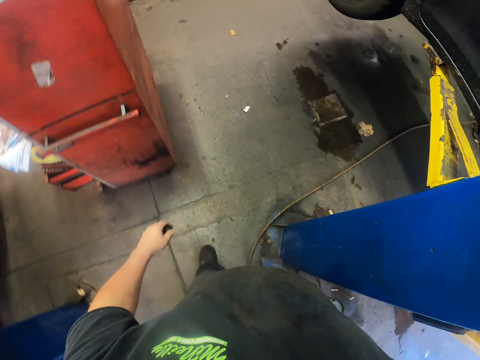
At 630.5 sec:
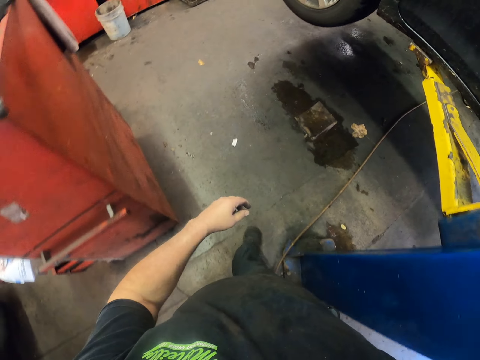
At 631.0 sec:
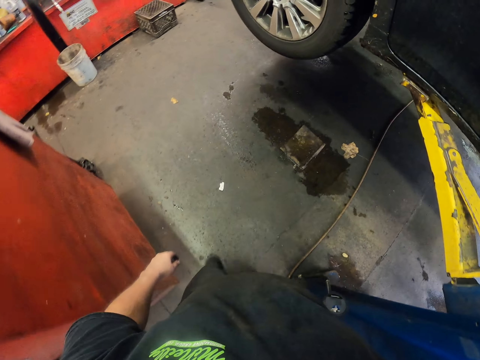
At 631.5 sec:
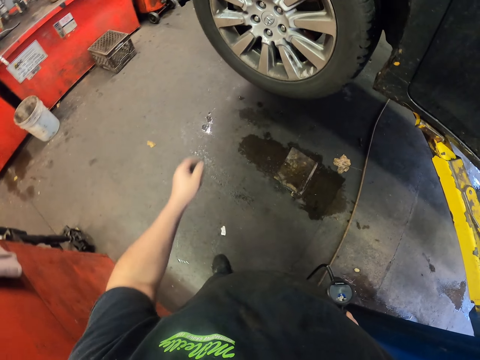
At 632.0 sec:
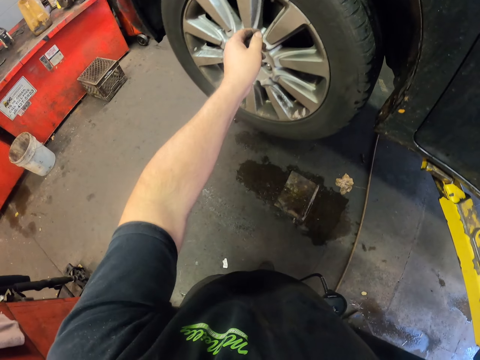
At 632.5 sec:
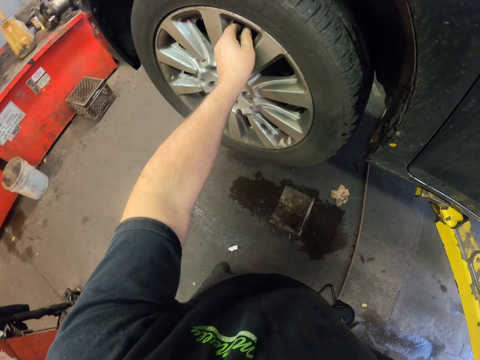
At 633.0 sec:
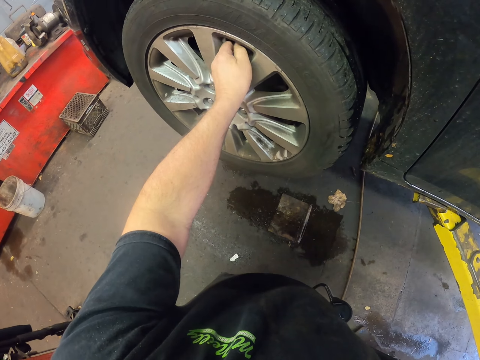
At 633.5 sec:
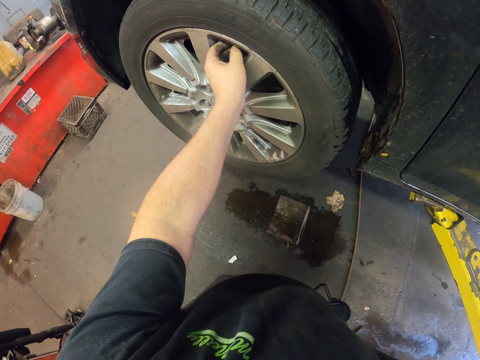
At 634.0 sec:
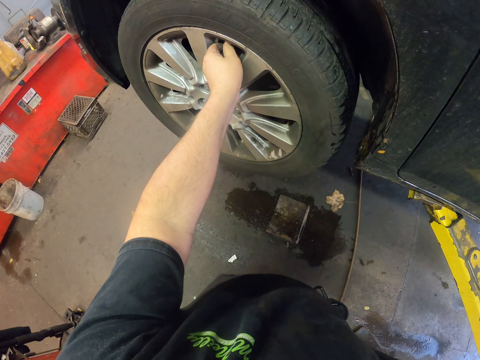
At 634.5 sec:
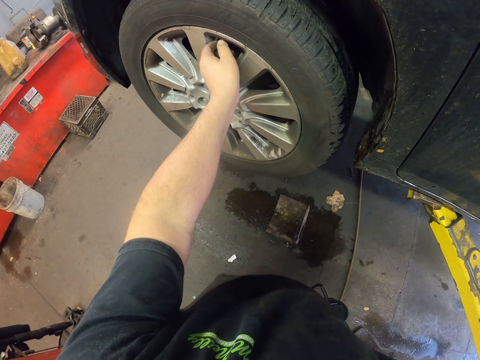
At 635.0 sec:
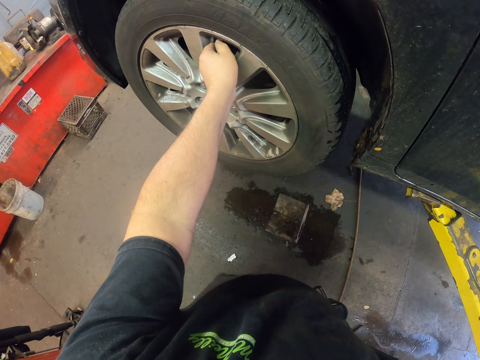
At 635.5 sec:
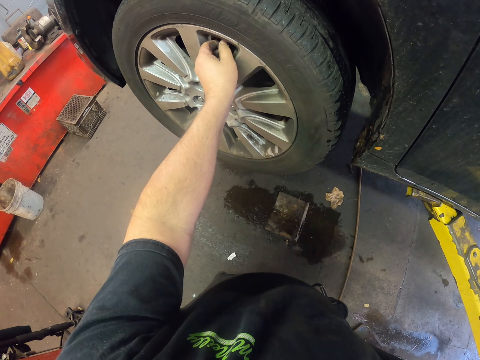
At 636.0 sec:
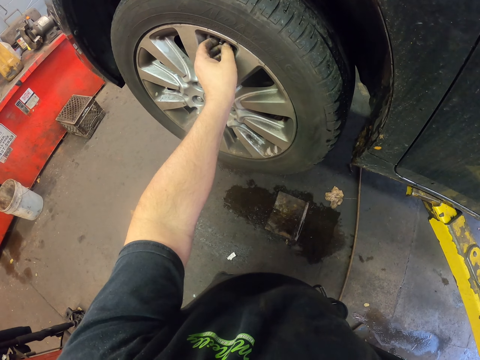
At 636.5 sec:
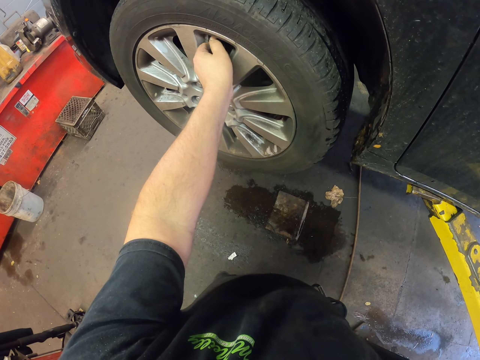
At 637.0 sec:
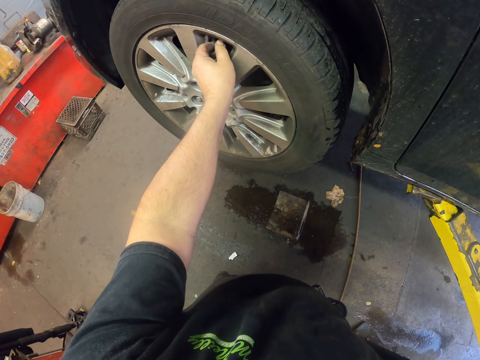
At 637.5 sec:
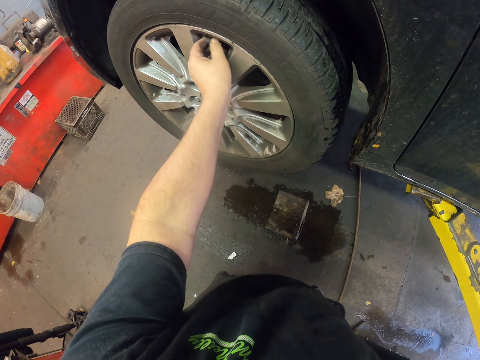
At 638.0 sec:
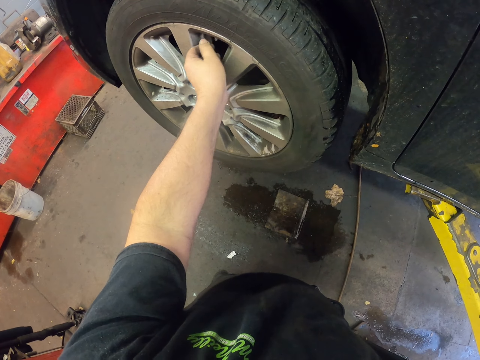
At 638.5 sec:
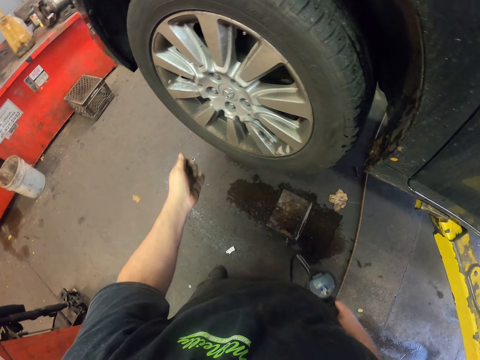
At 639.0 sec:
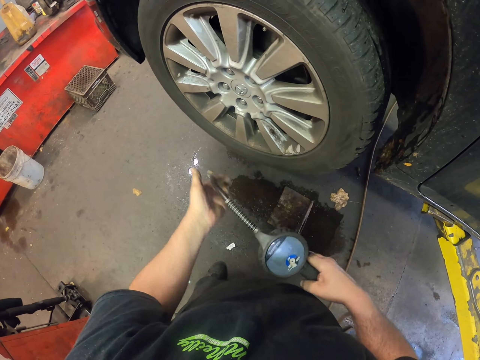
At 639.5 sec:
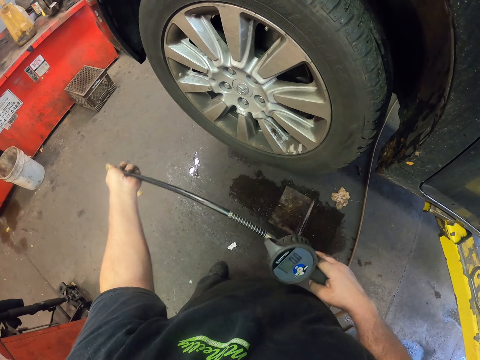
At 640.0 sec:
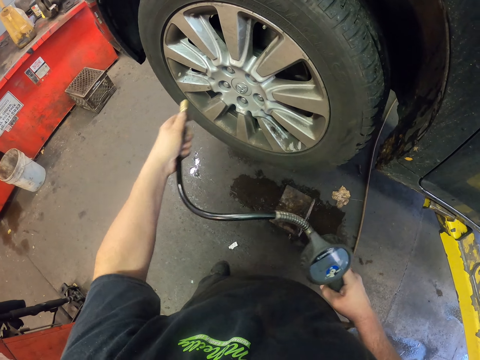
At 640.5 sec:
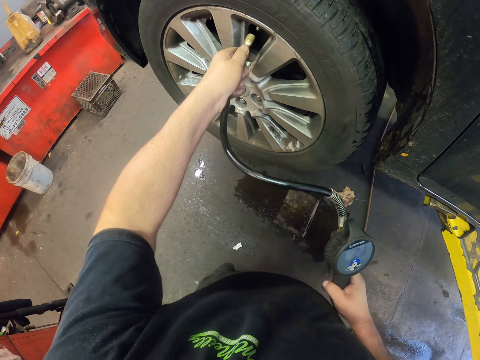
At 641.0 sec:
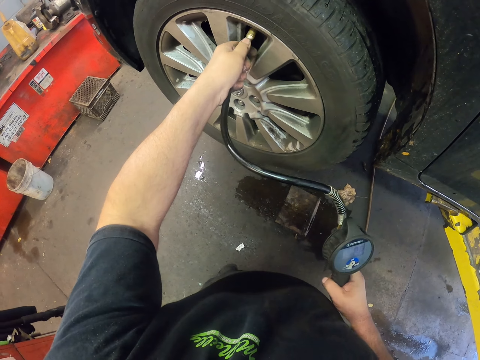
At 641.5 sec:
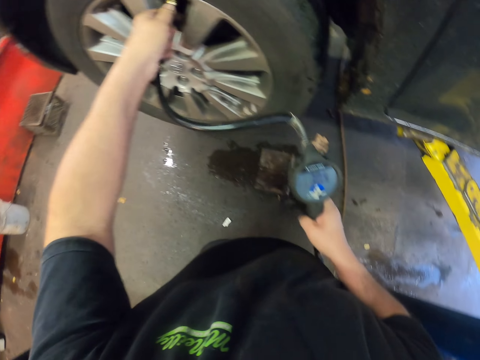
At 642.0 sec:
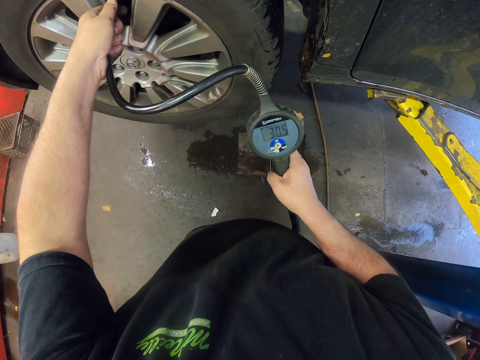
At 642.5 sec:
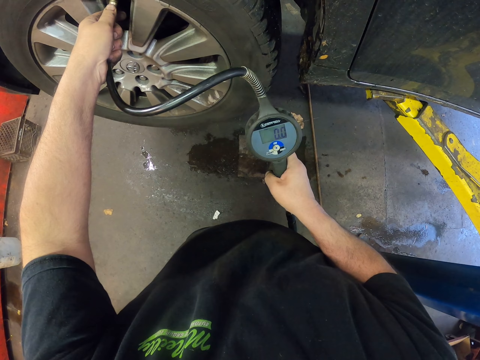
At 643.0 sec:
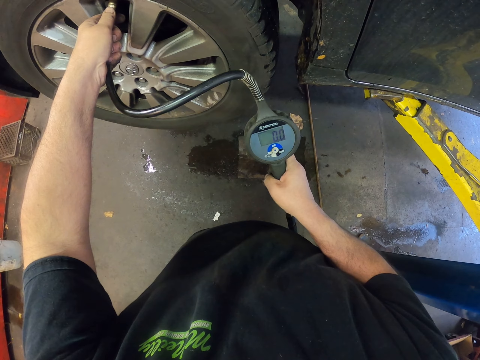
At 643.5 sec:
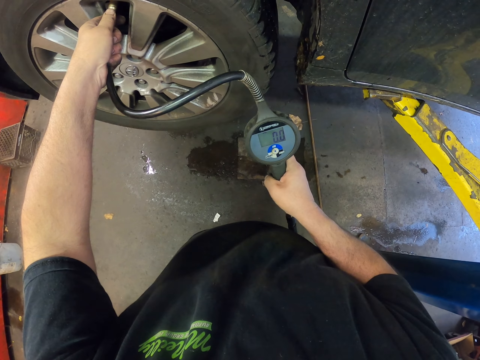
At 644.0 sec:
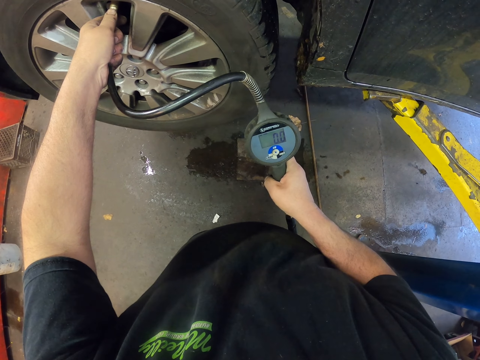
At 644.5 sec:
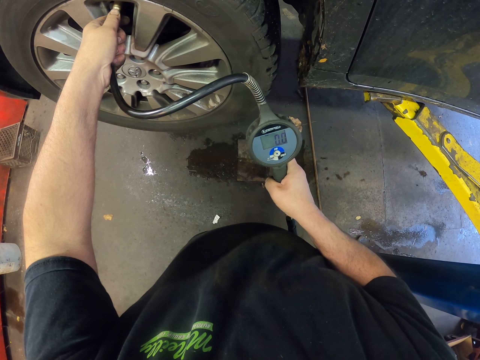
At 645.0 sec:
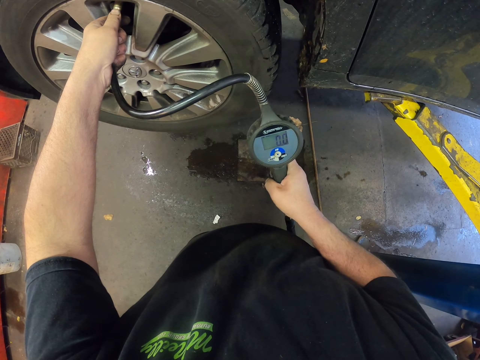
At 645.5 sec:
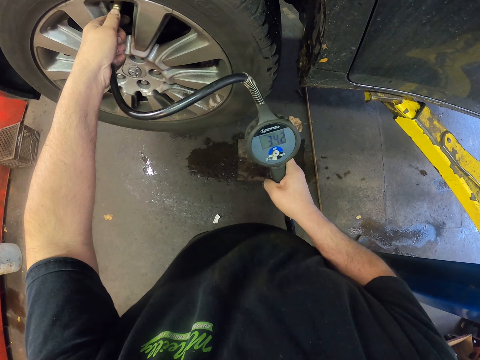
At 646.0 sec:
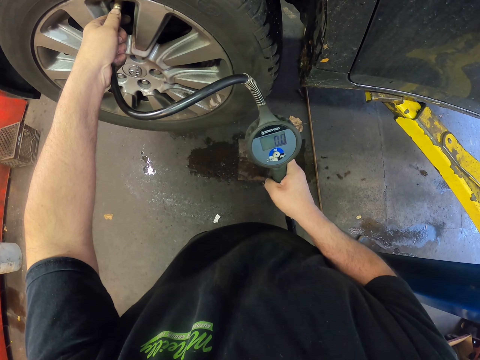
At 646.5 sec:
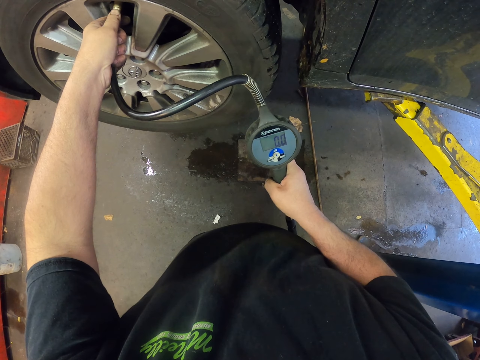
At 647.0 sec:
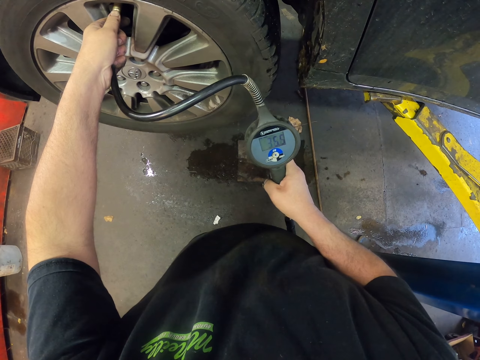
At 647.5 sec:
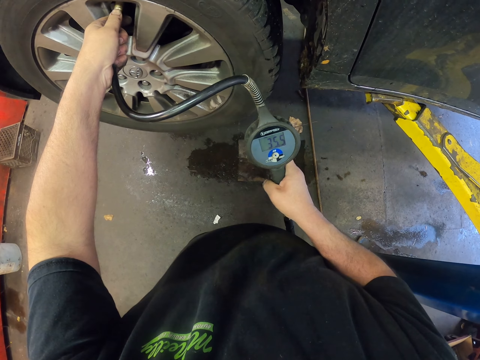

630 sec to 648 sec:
The camera wearer opens the tube valve or knob. They place the tire inflator into the tube valve. They inflate pressure in the tire. They read the pressure on the tire inflator screen.

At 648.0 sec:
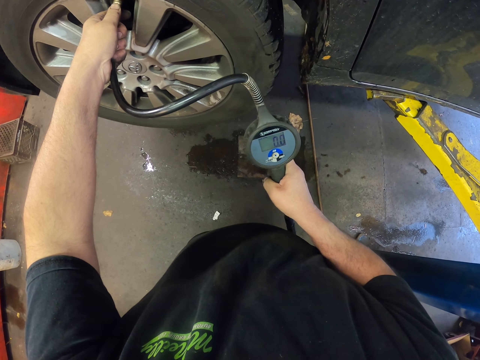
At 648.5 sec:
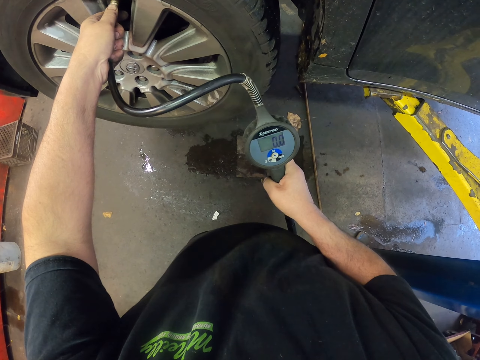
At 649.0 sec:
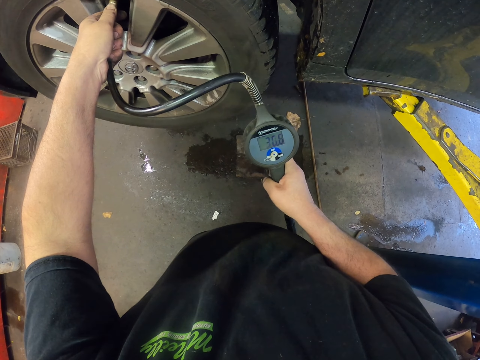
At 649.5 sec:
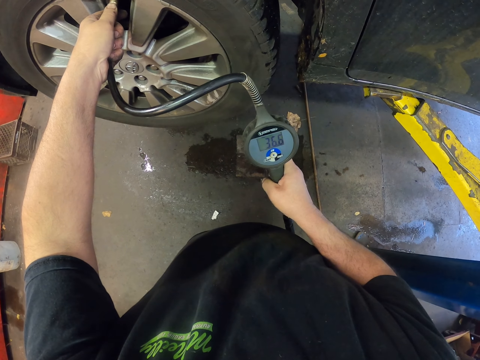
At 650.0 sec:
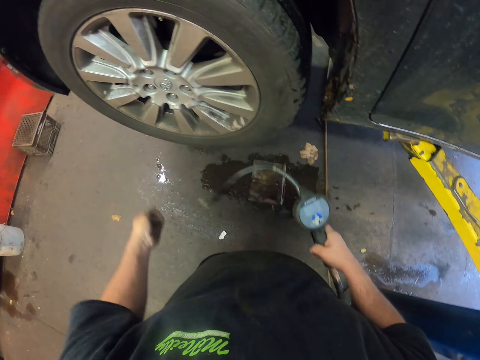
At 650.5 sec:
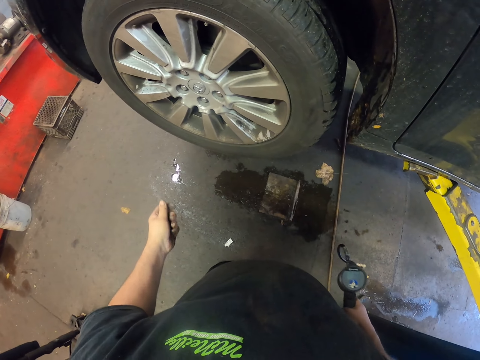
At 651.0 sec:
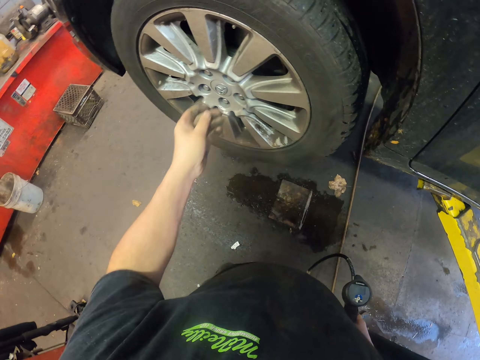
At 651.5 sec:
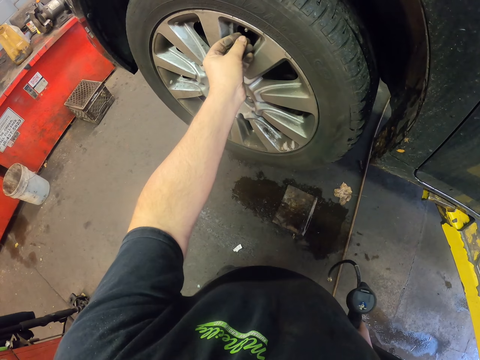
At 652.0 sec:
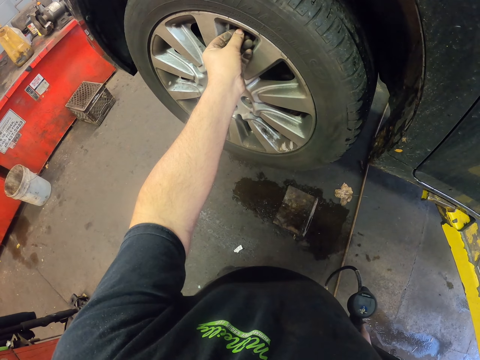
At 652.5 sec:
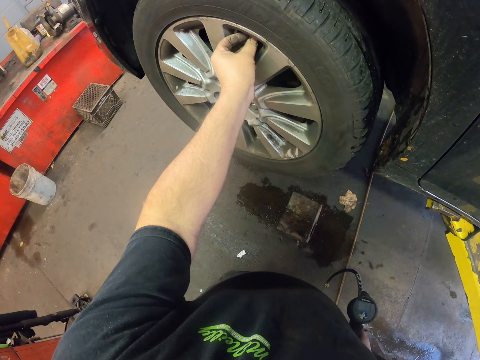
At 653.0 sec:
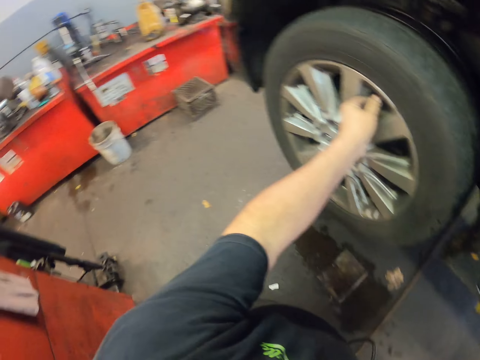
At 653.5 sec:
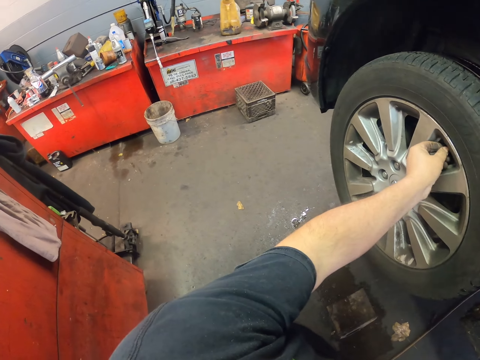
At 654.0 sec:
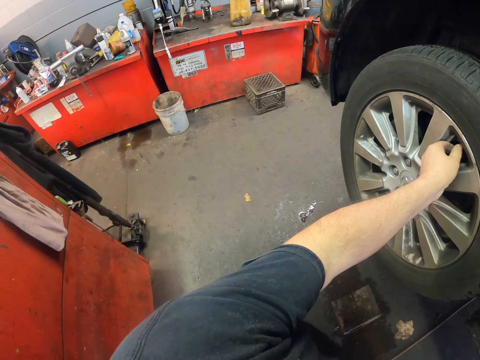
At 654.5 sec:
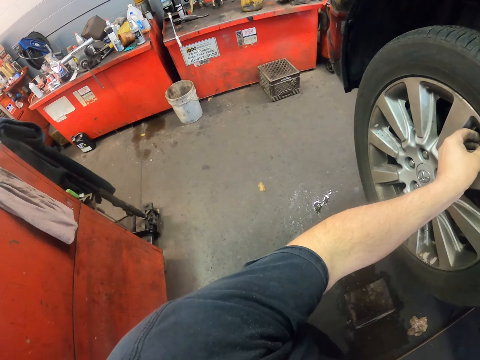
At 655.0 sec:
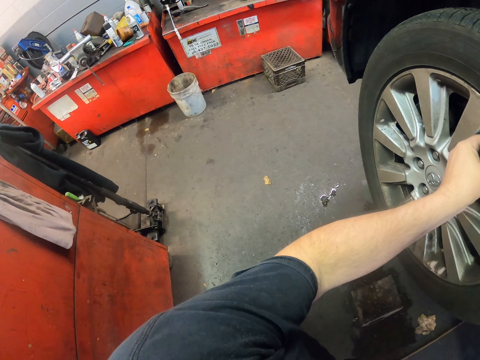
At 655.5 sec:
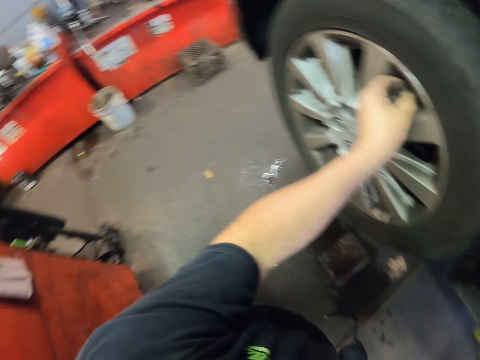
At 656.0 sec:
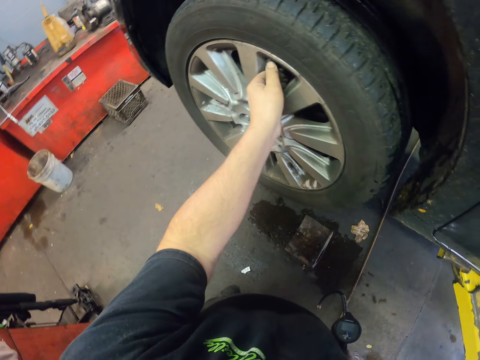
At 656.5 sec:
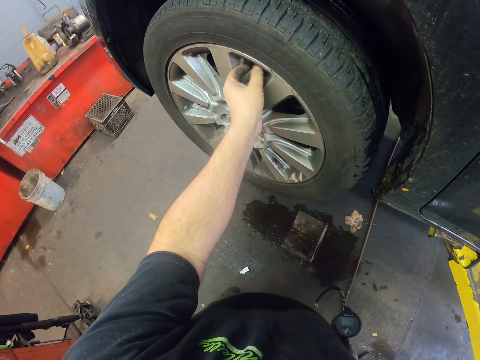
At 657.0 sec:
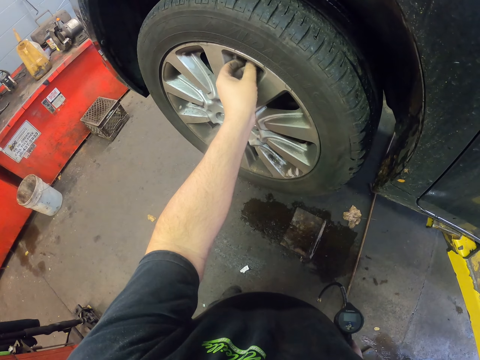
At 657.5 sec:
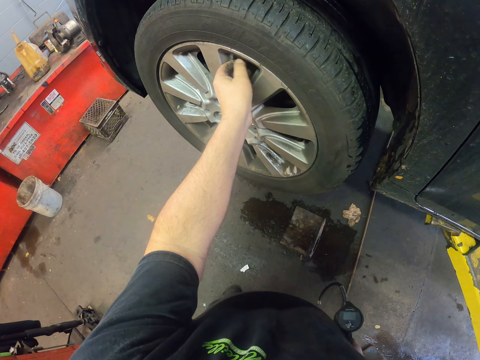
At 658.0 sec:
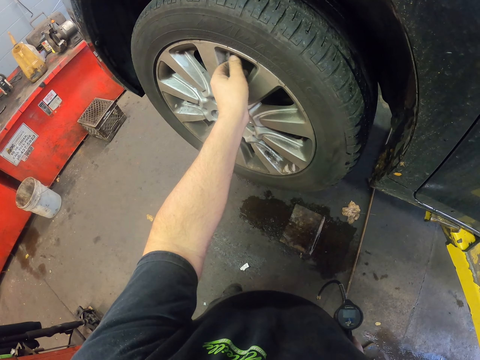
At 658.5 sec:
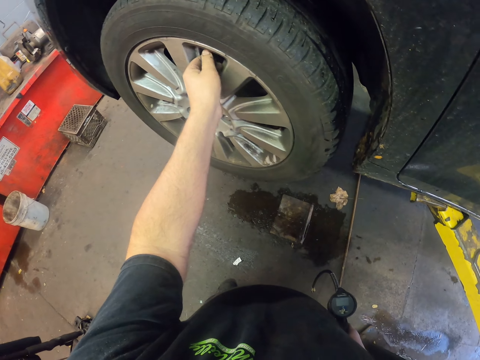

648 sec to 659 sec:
The camera wearer closes the tube valve. They tighten a tube on the knob. They look around.
